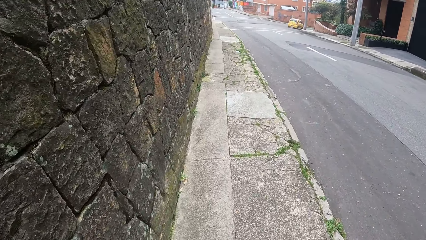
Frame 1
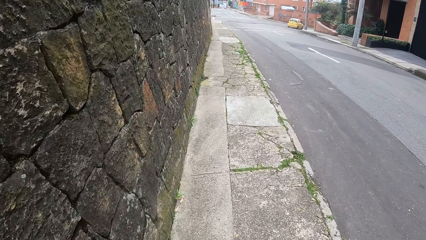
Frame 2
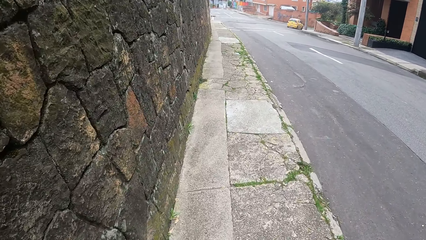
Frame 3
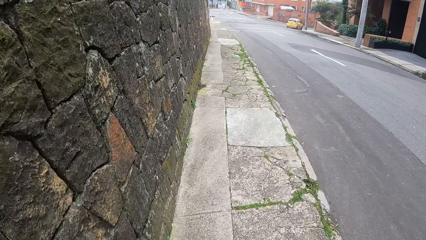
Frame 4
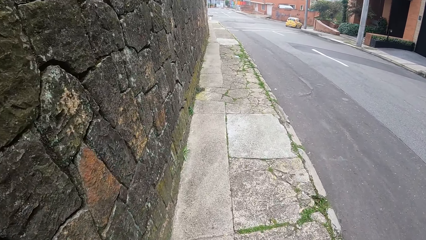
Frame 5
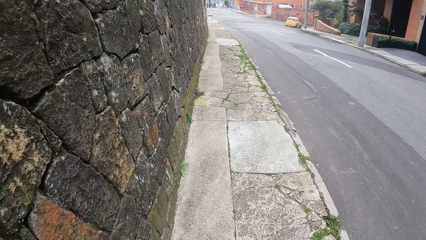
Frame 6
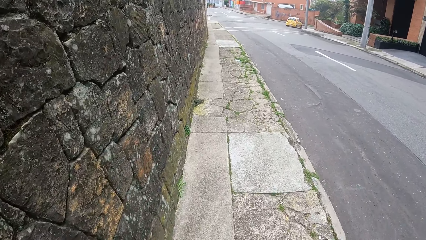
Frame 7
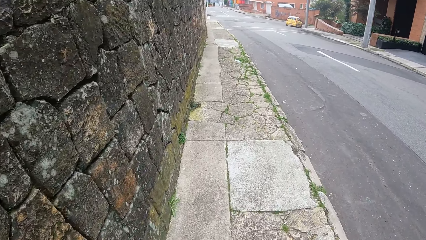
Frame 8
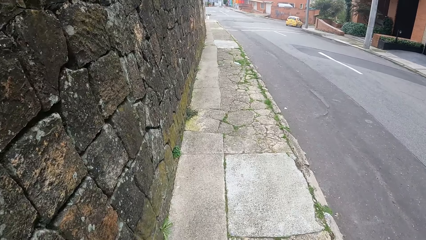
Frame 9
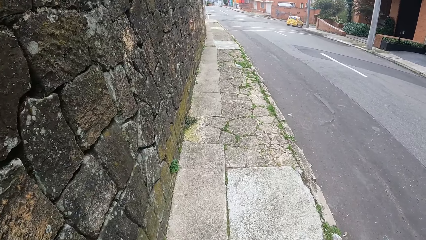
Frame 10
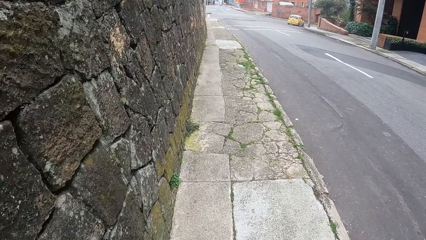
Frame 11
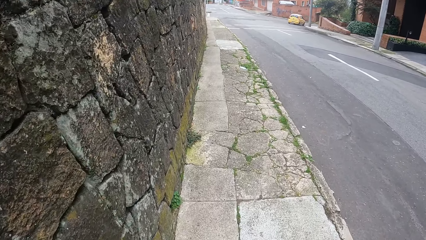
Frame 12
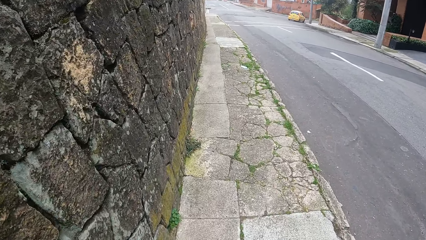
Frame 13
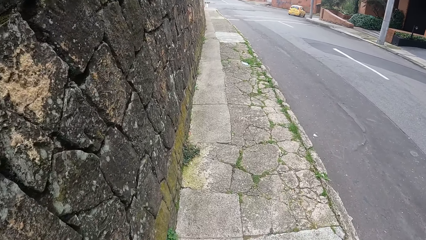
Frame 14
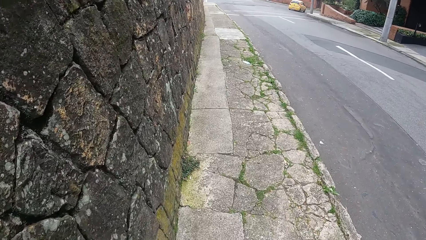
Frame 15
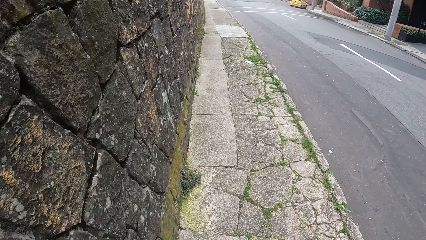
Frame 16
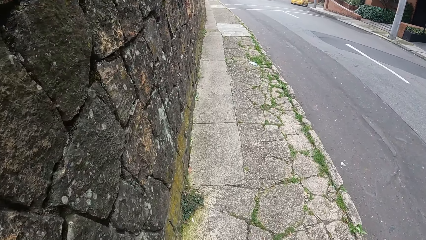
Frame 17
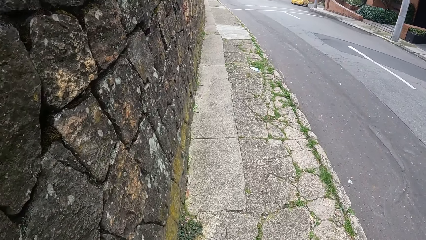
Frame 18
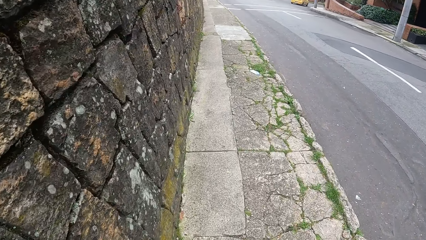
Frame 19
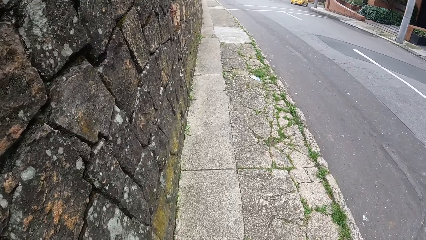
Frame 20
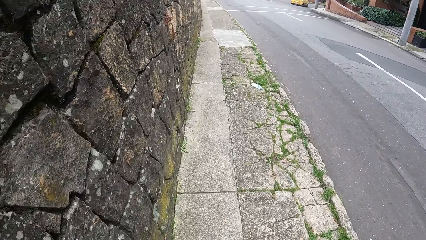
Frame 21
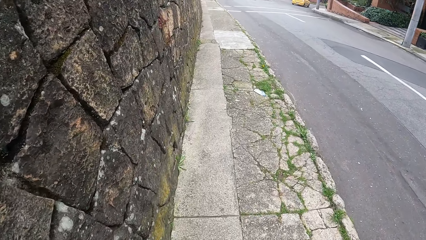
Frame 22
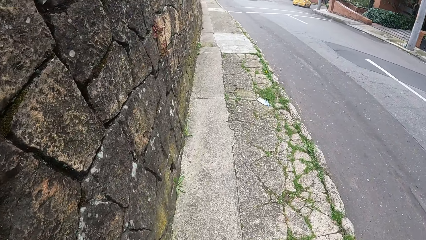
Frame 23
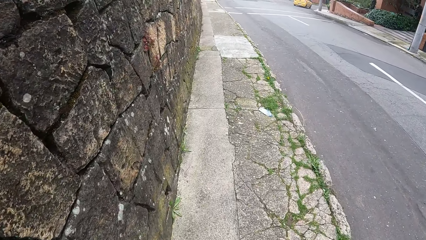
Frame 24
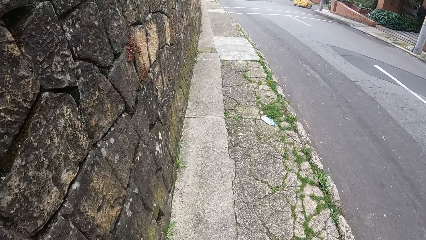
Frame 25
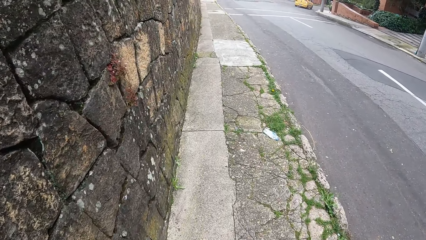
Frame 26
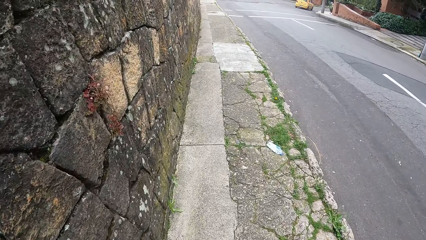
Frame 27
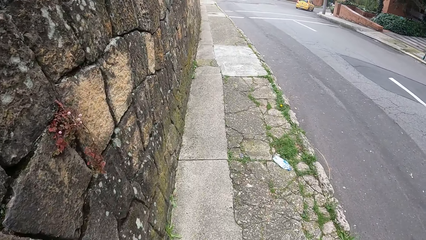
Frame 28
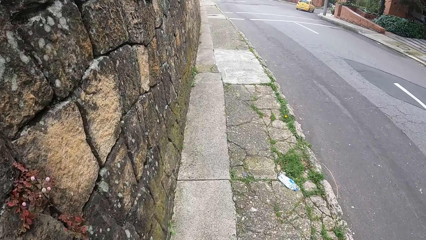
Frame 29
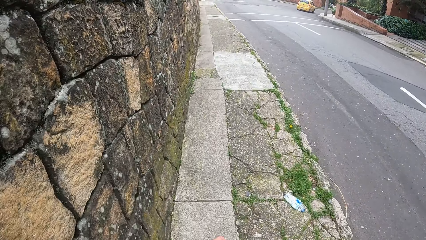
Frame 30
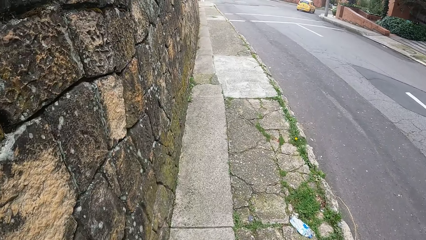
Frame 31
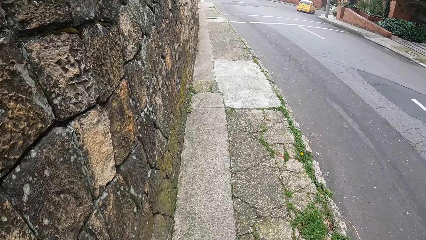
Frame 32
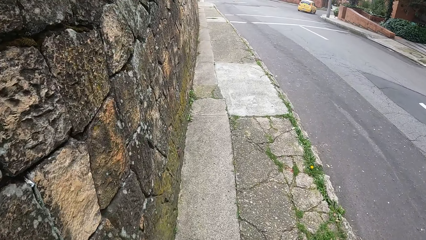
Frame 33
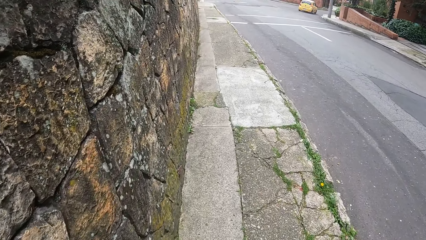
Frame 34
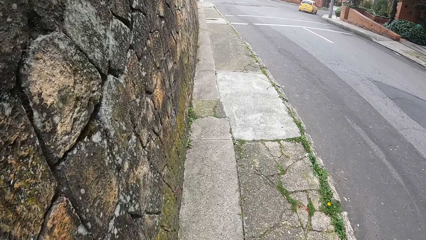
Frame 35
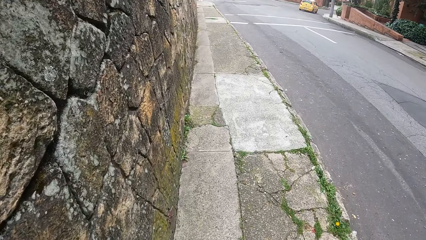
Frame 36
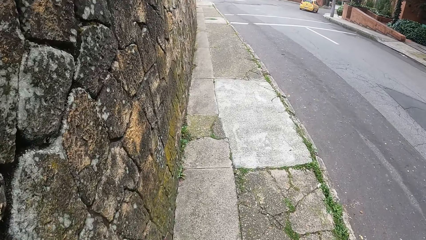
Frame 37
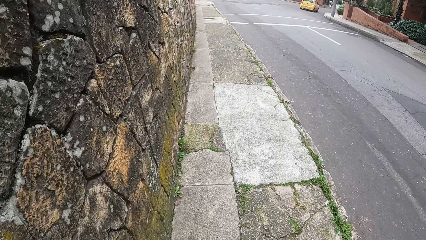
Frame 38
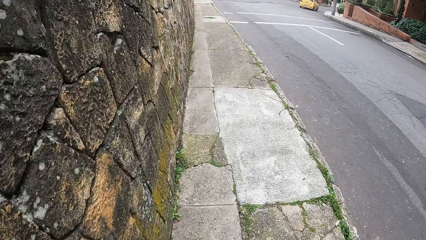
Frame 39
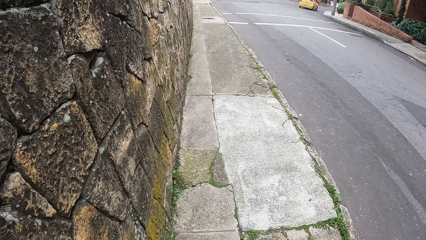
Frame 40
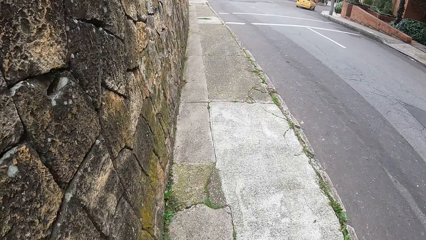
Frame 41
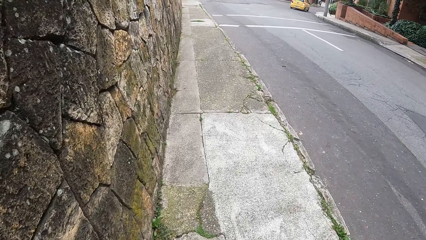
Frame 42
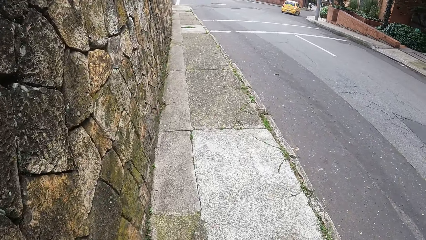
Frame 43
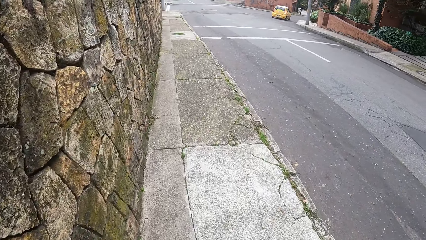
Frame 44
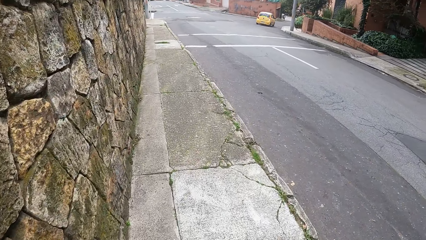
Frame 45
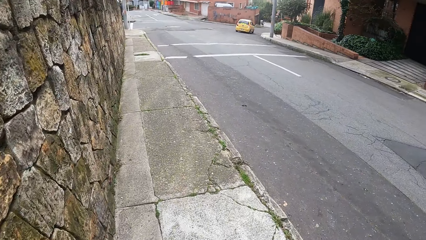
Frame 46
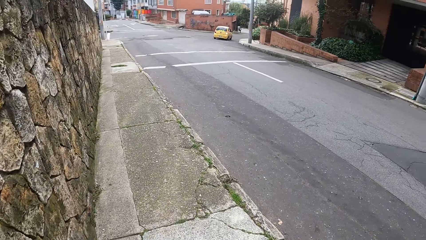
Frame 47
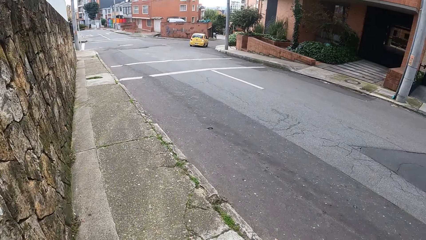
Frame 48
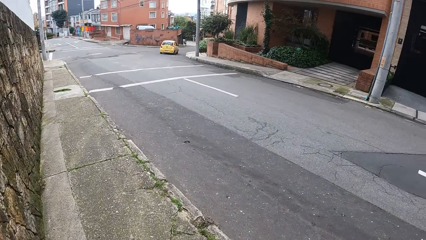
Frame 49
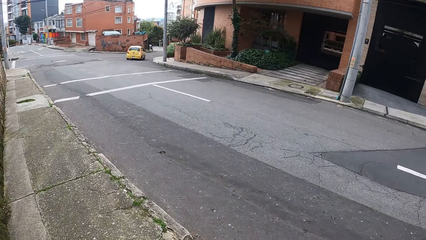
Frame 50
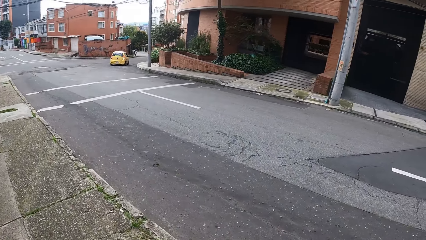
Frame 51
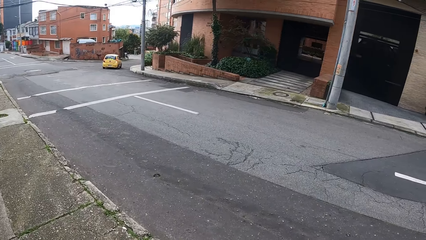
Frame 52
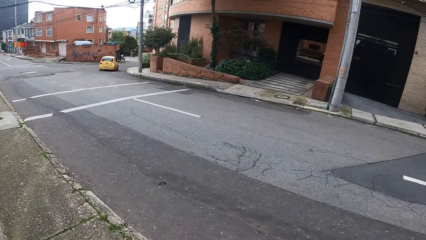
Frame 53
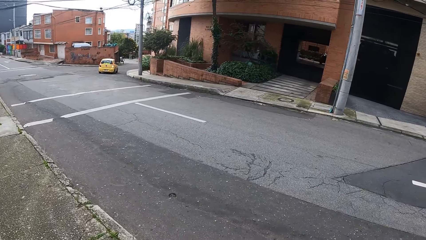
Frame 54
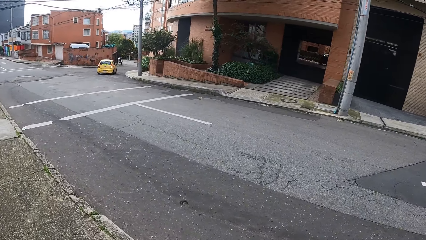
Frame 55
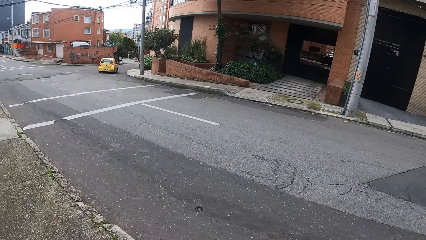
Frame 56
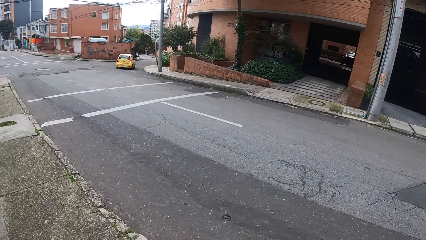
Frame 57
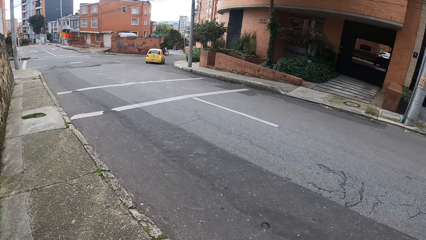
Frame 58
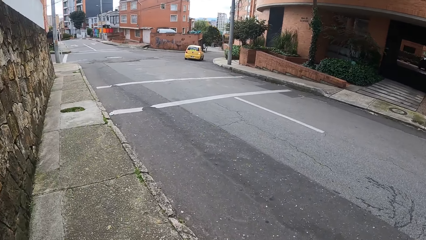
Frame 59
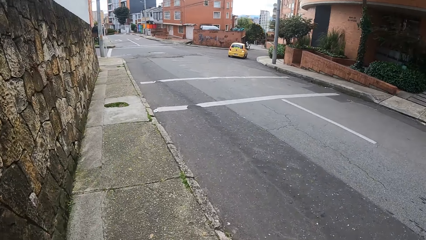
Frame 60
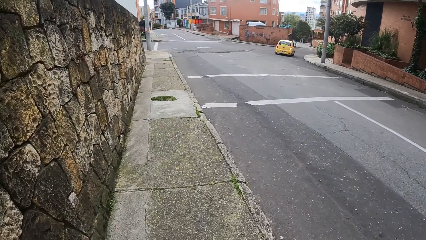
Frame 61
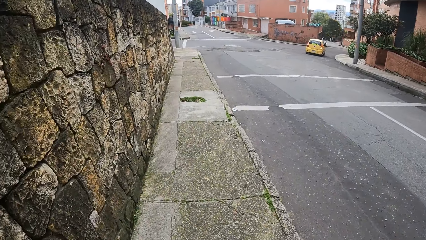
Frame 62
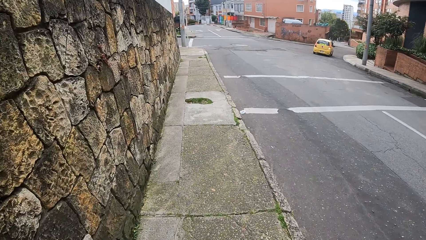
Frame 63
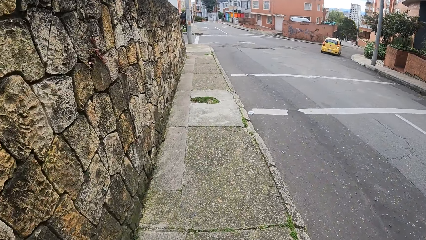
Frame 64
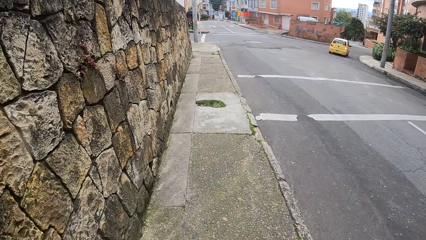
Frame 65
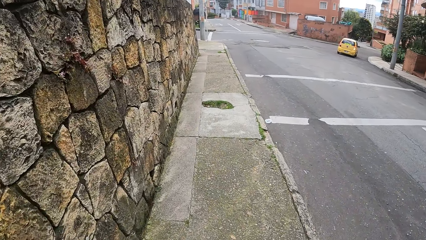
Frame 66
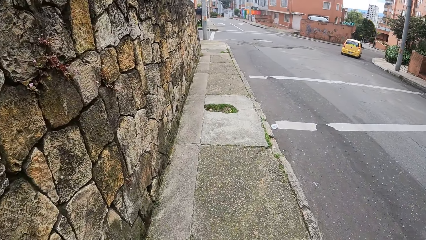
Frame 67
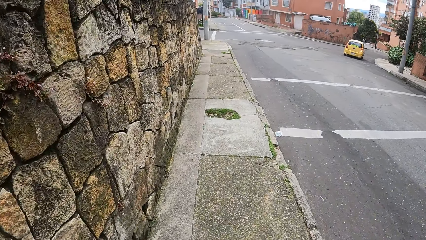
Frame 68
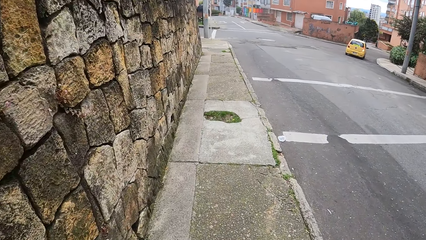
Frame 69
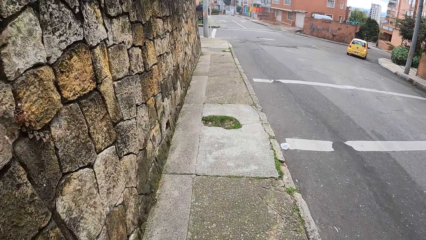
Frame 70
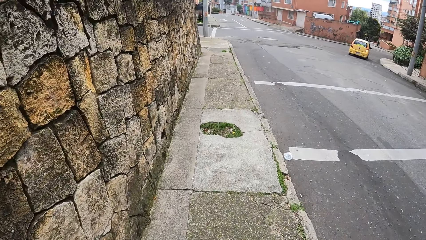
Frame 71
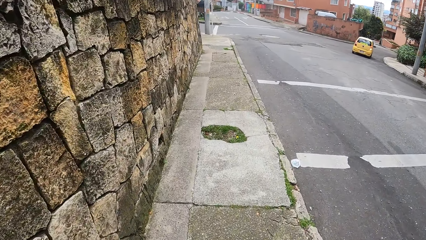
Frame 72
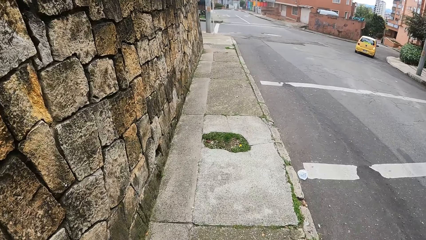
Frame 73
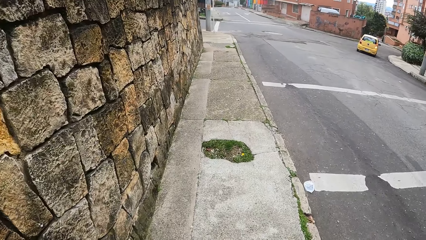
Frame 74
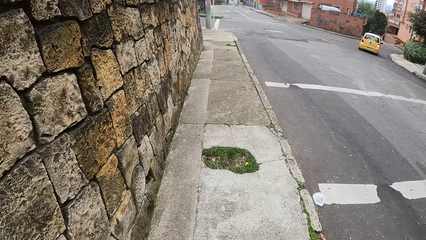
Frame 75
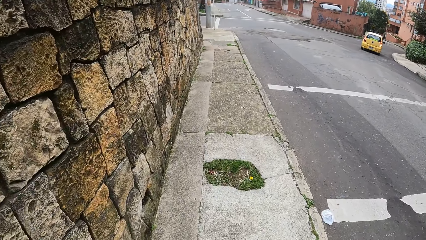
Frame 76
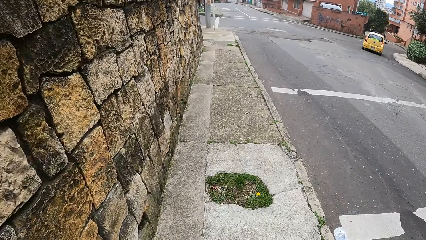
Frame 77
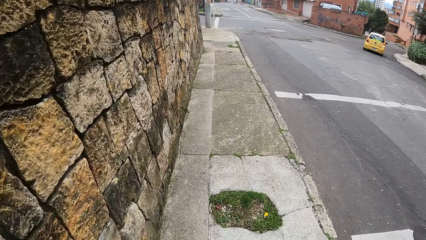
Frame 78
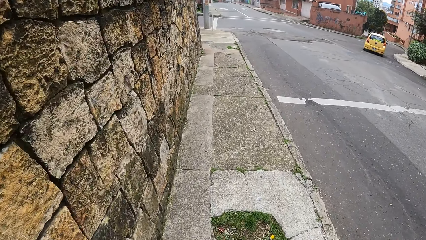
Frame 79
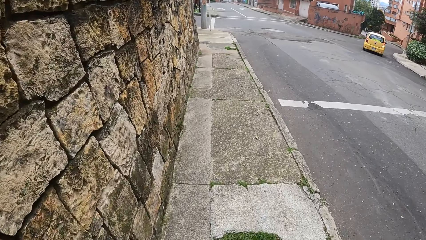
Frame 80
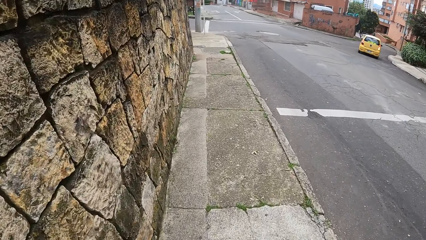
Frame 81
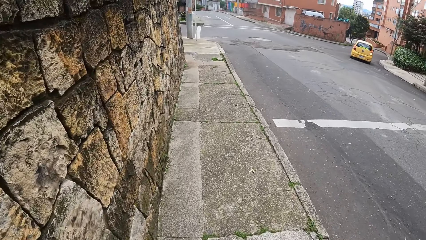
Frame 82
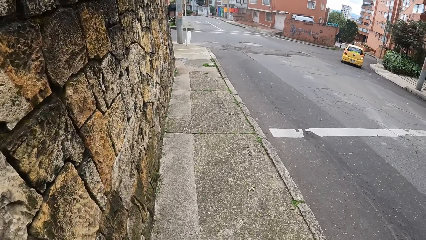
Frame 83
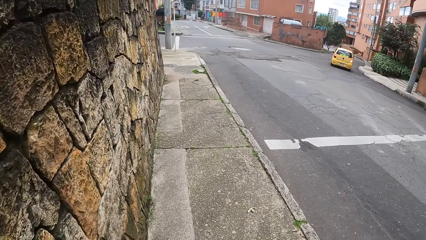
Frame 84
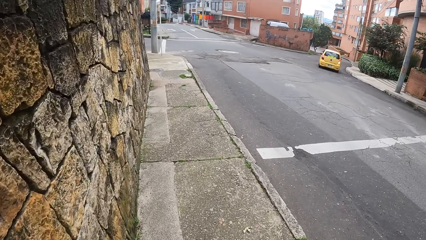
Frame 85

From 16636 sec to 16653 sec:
The camera wearer looks around the road. They walk on a pavement.
